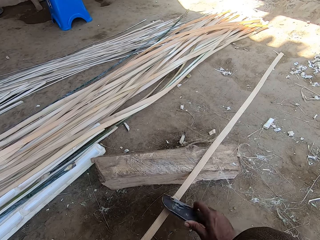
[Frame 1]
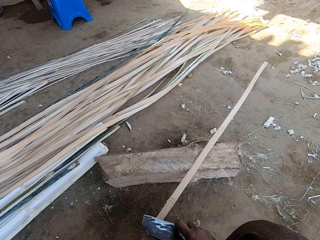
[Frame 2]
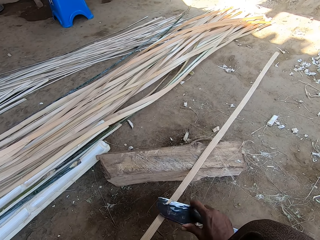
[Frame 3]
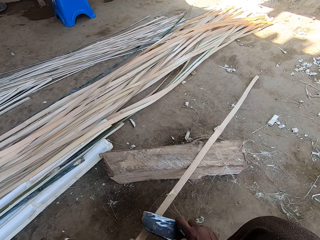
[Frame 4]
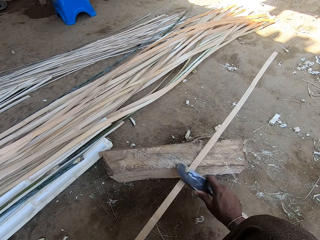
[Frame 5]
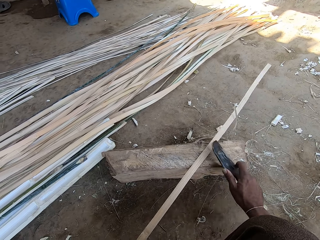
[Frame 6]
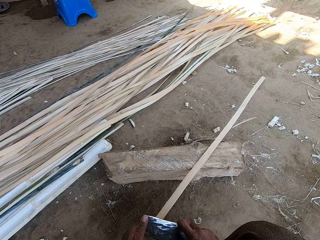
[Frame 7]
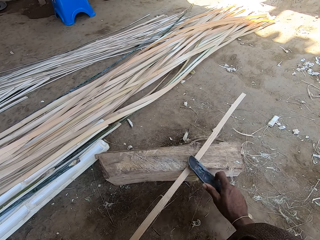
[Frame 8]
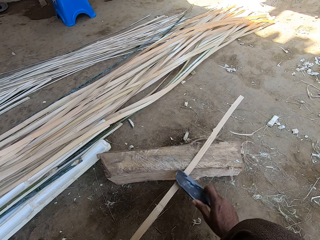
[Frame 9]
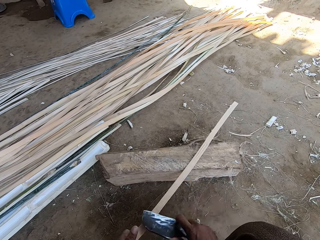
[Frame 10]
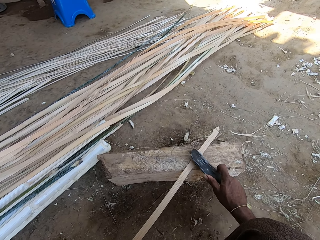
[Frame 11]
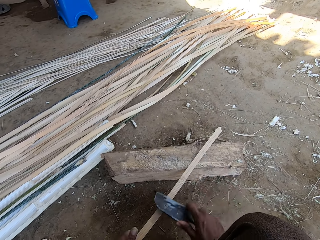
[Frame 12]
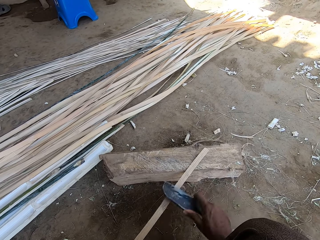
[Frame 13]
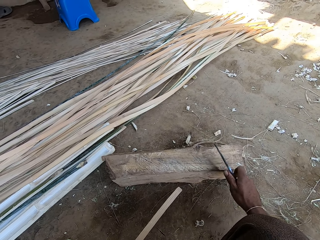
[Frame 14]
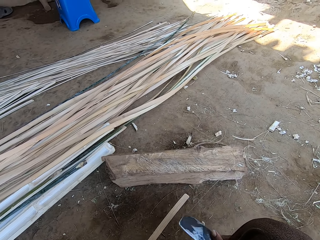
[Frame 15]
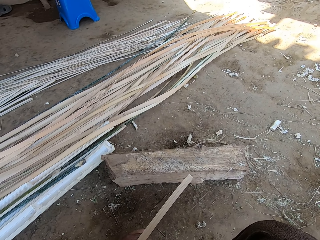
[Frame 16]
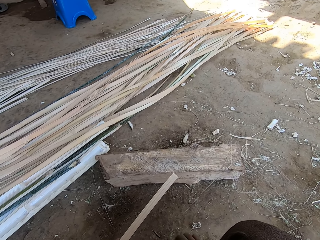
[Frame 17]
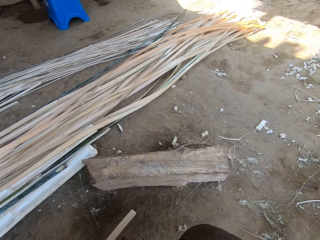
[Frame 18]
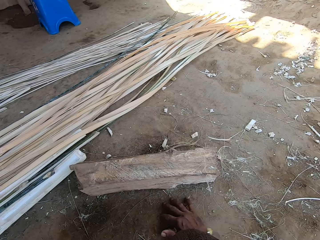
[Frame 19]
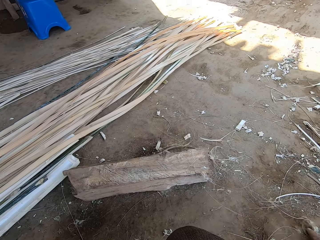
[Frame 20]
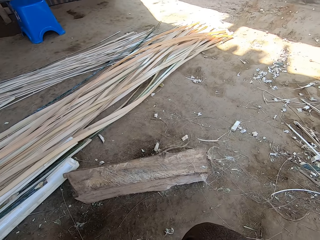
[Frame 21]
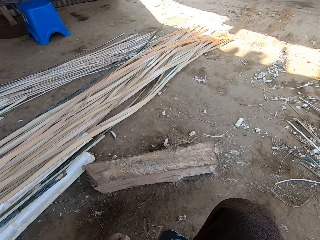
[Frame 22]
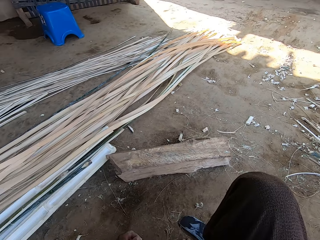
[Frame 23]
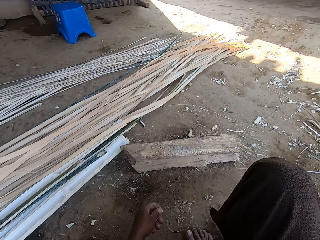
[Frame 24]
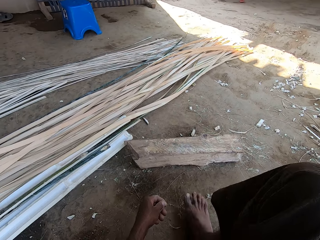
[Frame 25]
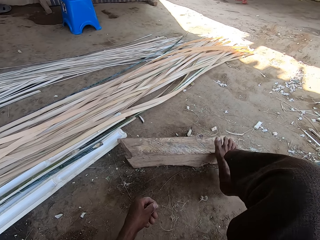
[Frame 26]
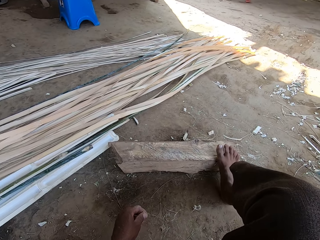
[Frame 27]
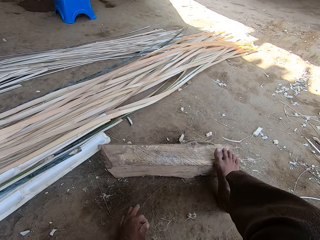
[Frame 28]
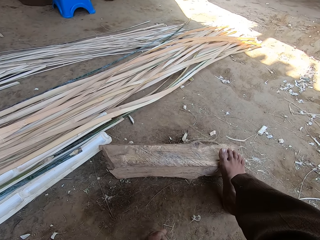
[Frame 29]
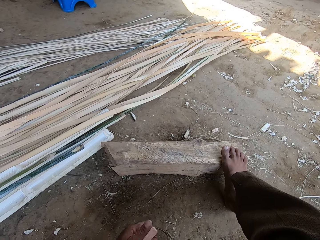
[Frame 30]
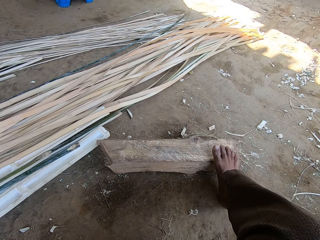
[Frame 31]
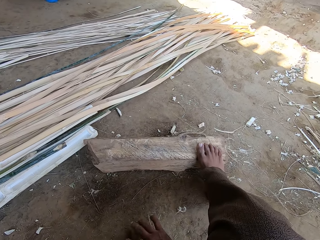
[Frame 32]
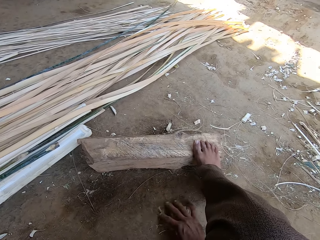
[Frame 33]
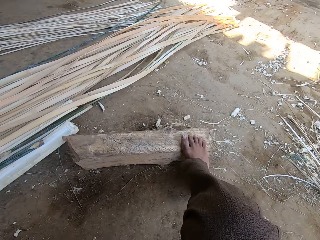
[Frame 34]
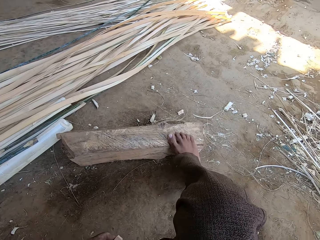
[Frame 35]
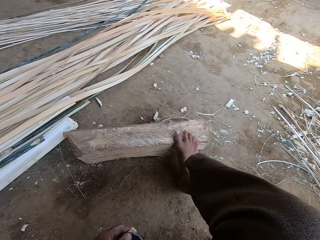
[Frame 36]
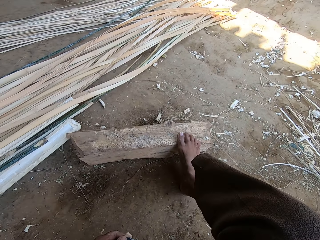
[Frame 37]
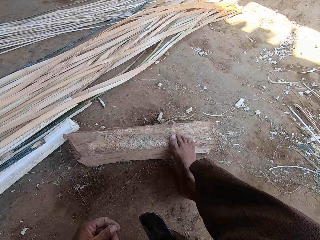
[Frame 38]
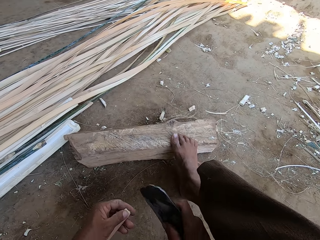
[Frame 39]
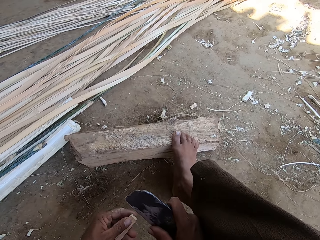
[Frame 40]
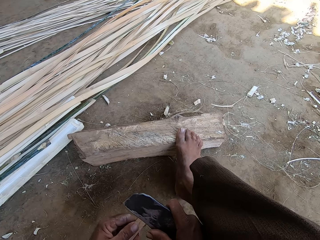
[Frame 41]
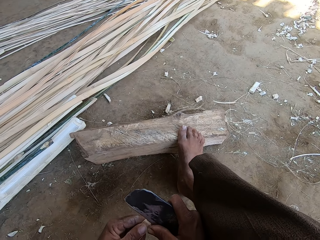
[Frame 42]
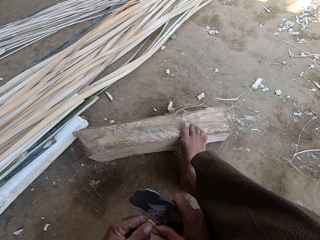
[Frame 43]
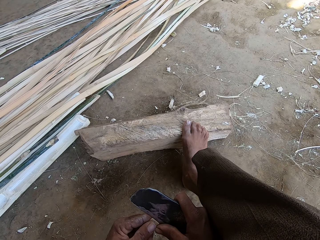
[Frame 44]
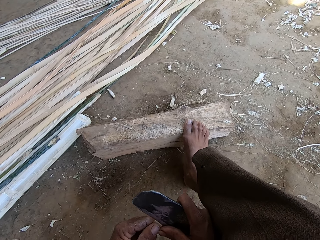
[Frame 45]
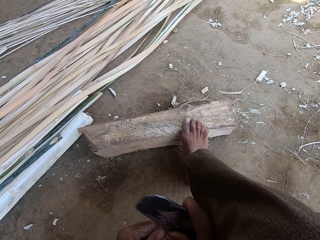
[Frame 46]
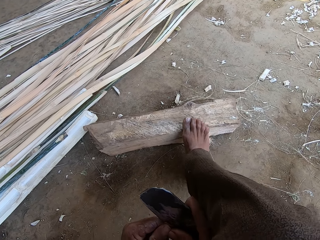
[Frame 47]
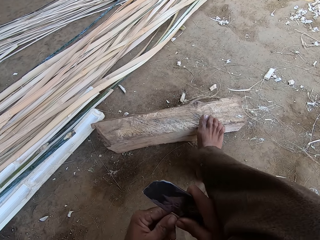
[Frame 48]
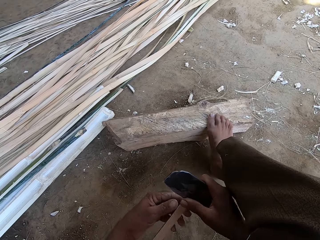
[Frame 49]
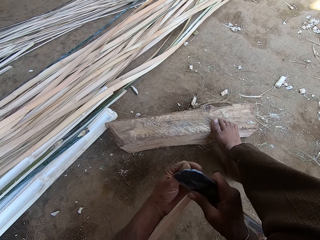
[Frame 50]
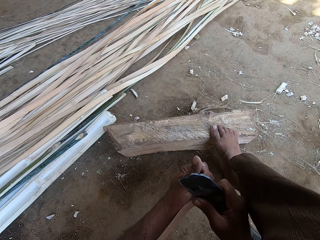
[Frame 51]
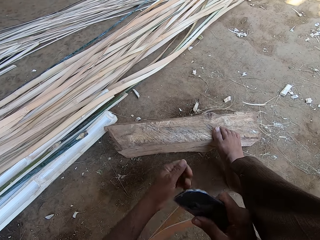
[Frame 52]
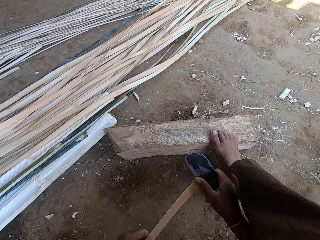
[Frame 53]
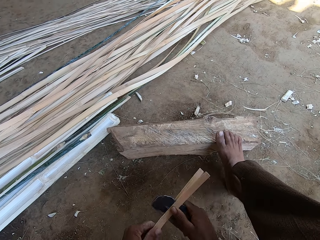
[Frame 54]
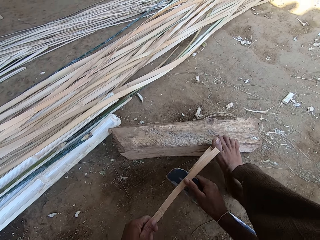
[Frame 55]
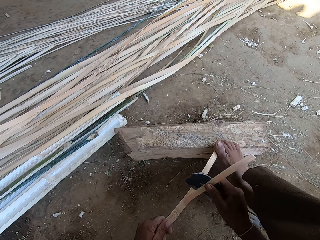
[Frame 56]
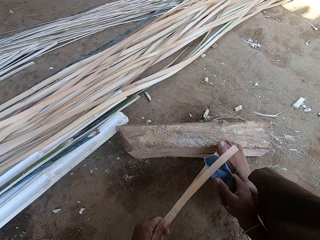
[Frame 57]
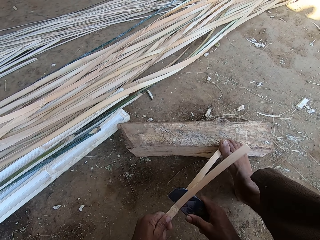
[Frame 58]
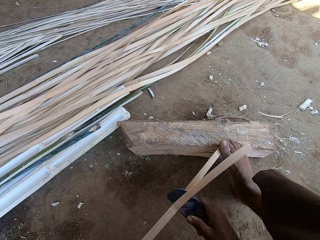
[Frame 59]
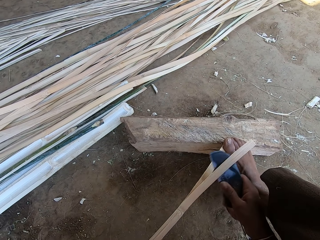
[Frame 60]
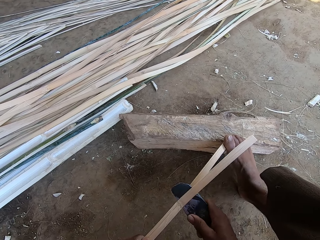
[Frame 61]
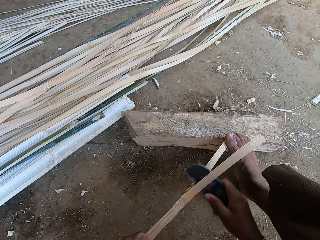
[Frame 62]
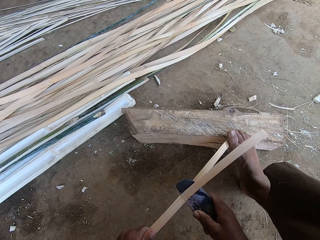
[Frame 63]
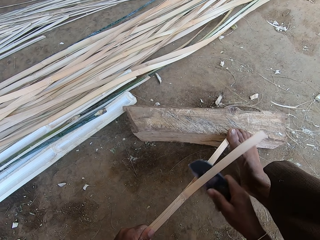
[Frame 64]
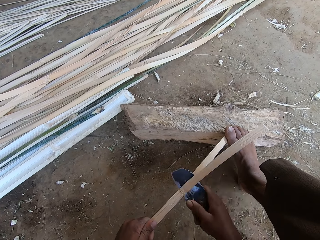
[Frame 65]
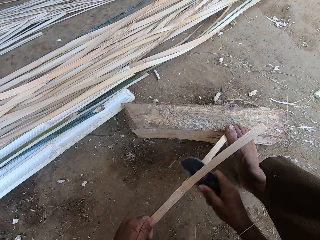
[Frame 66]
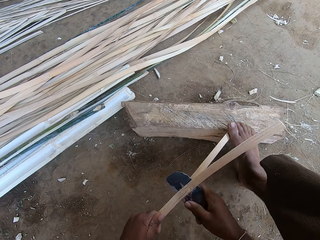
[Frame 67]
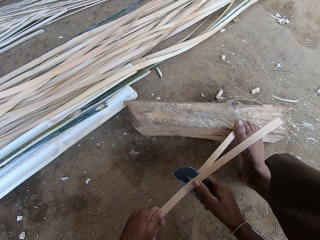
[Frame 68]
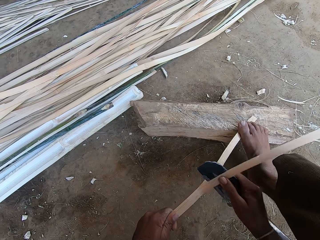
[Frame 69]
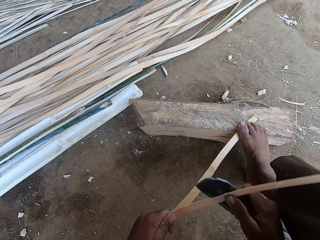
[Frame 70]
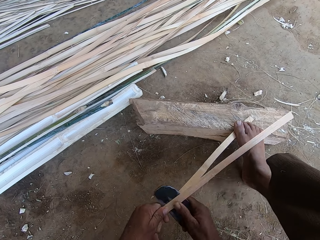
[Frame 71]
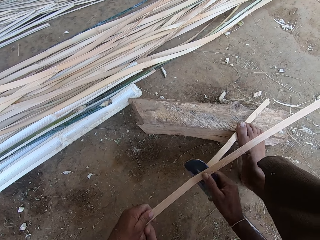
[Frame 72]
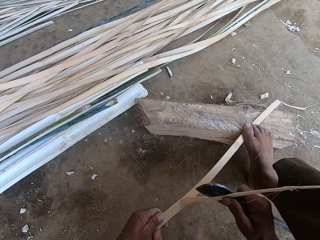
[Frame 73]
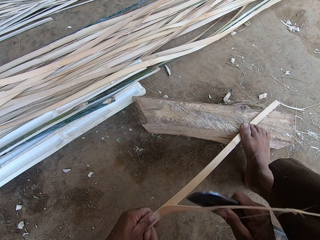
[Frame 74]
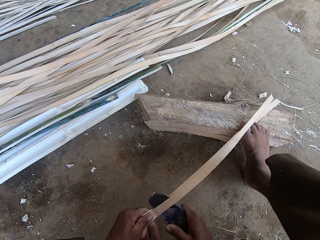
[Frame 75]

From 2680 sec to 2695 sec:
The camera wearer wipes pieces of bamboo on the ground with a hand. He moves his hand on the ground. He steps on the wood. He picks up the bill hook. He wipes the pieces of bamboo on the ground with a hand. He separates the thatch with the bill hook. He cuts a bamboo with a machete. He steps on the thatch with his foot and cuts a thatch stick with the bill hook.

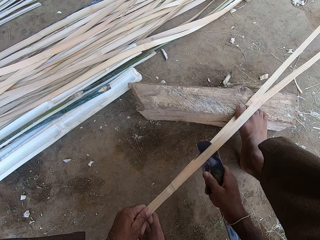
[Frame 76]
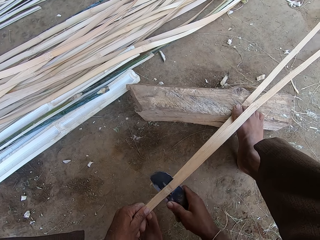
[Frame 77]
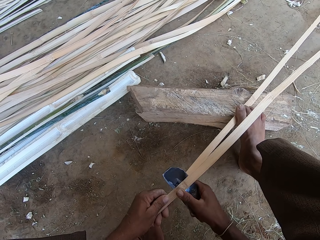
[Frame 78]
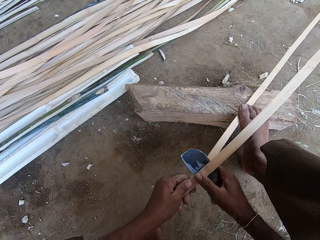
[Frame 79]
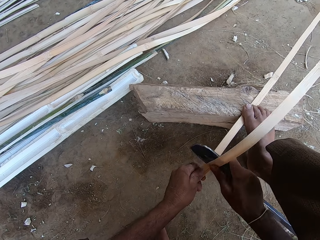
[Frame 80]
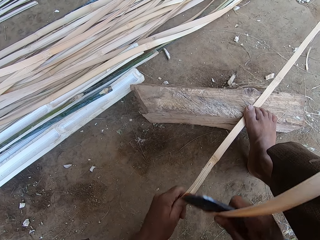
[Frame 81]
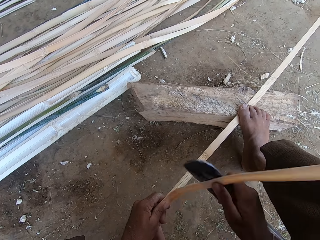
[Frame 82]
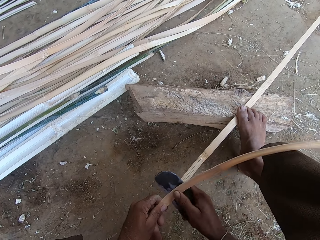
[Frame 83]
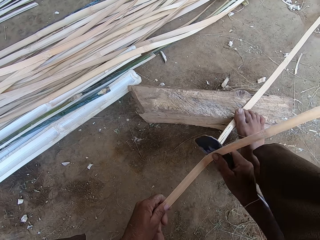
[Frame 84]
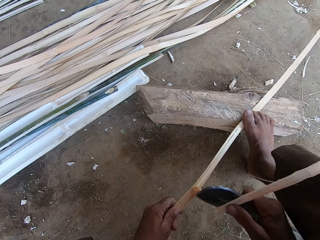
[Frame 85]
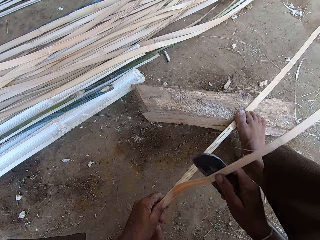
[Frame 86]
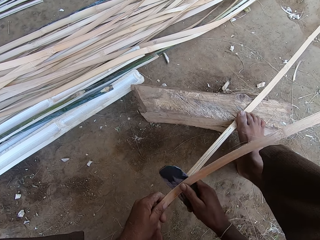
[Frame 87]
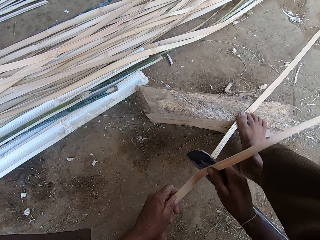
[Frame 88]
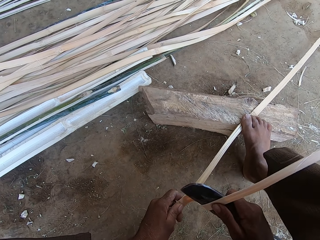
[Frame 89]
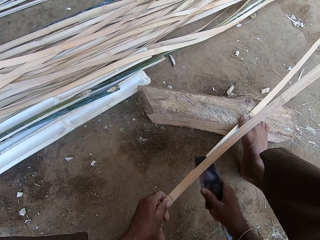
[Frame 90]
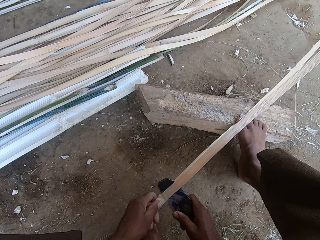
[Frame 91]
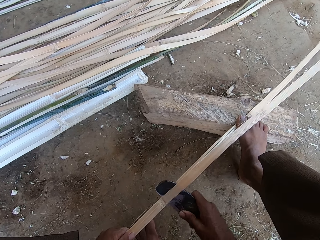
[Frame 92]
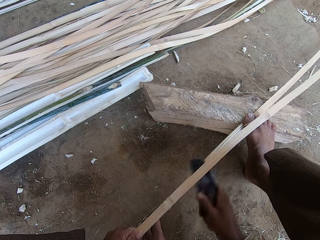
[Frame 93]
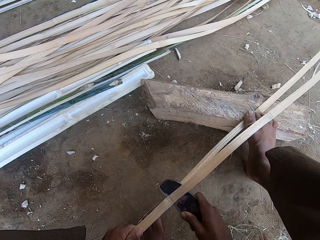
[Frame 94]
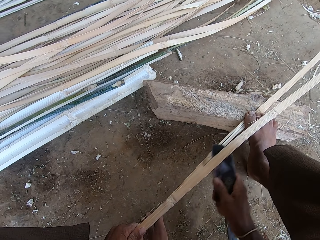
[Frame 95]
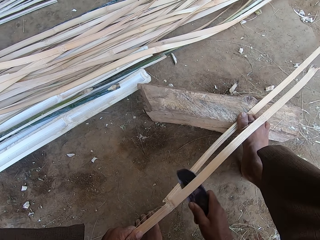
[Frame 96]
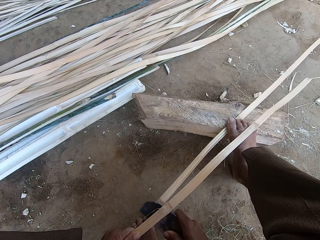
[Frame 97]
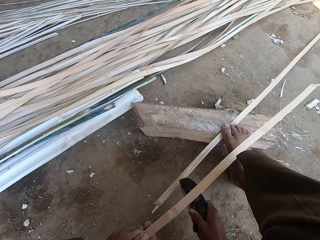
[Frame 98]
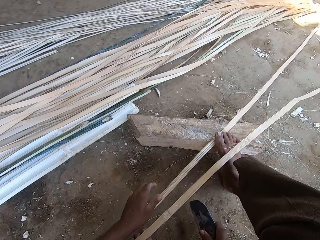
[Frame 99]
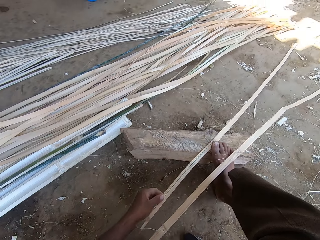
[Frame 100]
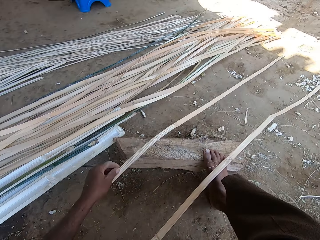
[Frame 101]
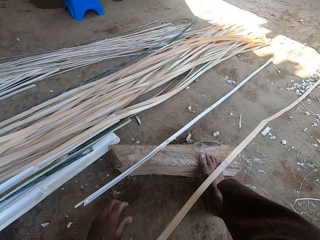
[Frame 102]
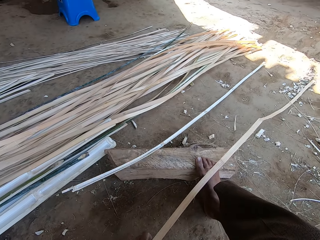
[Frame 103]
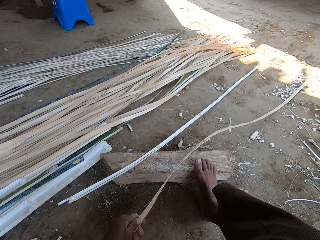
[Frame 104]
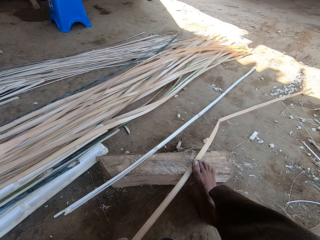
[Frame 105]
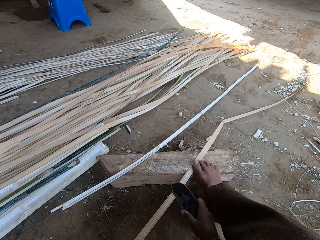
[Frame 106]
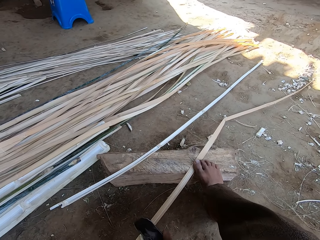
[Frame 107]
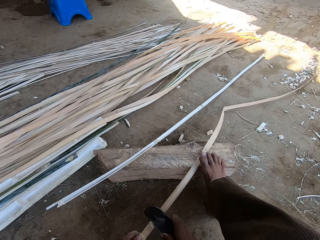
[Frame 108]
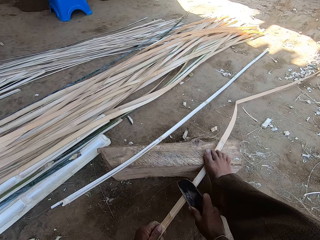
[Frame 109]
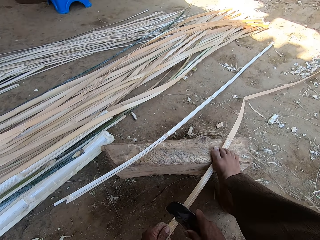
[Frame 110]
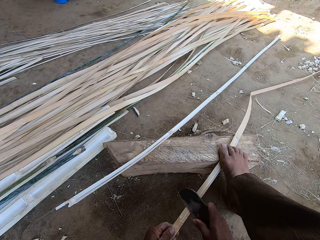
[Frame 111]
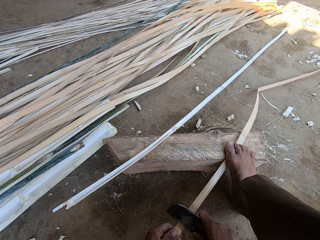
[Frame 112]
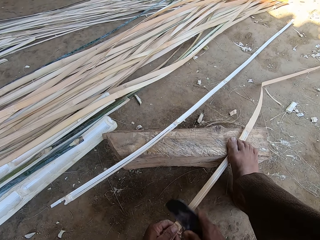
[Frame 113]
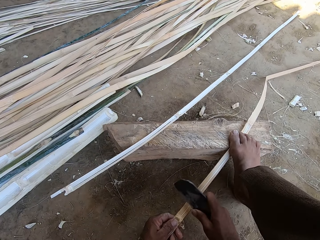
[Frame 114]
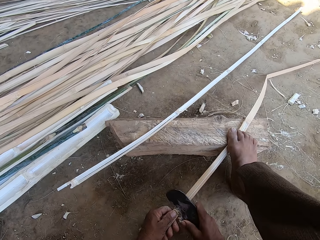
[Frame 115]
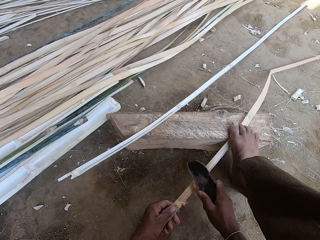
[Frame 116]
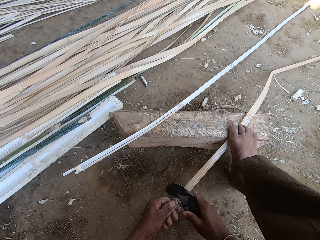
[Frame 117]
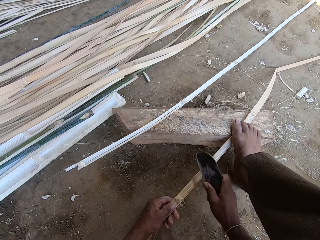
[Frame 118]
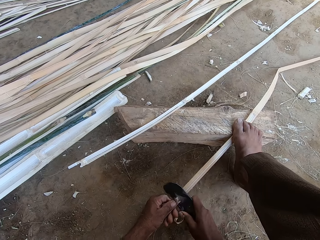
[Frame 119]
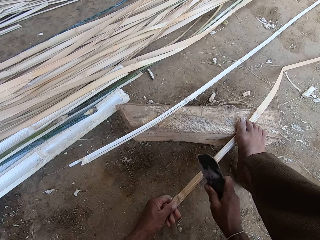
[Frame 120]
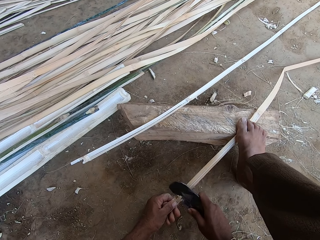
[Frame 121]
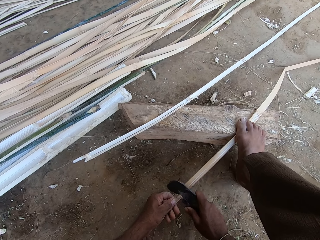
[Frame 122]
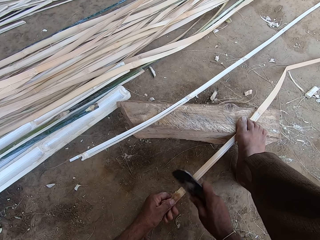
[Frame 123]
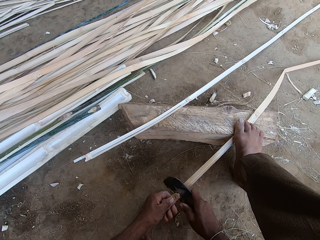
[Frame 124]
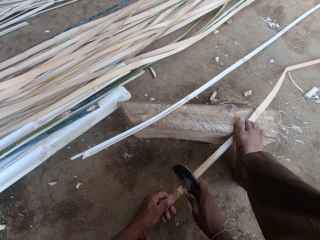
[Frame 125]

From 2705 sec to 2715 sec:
The camera wearer picks up a bamboo. They drop the thatch down. They pick up the bamboo. They step on the bamboo. They cut the thatch with a bill hook.
